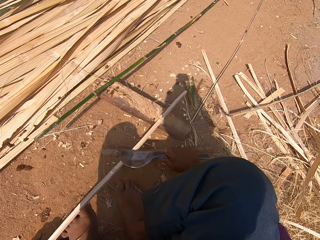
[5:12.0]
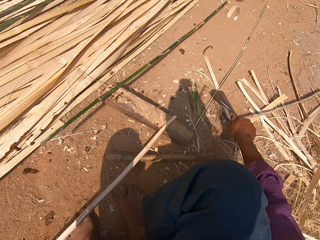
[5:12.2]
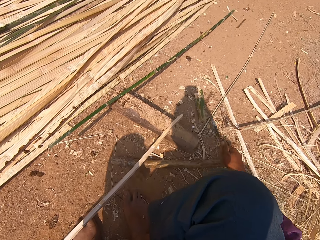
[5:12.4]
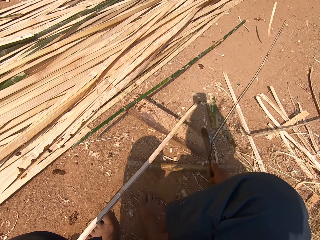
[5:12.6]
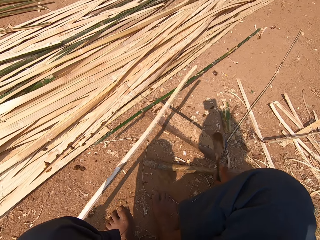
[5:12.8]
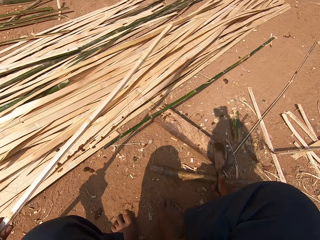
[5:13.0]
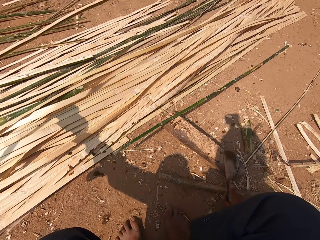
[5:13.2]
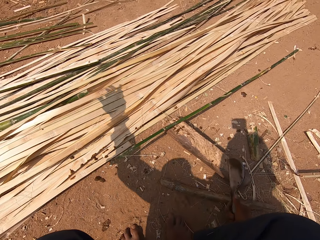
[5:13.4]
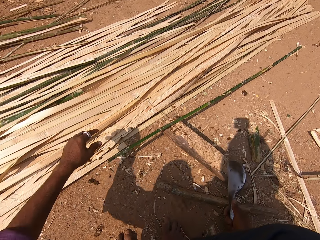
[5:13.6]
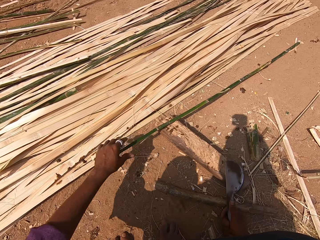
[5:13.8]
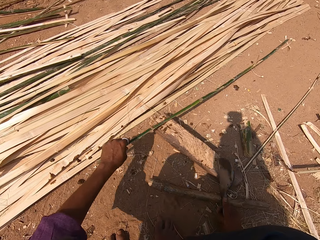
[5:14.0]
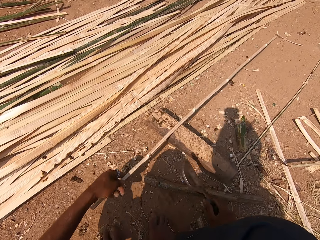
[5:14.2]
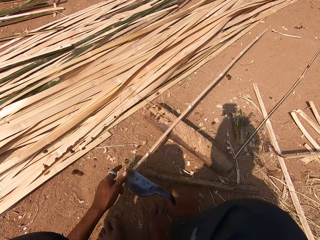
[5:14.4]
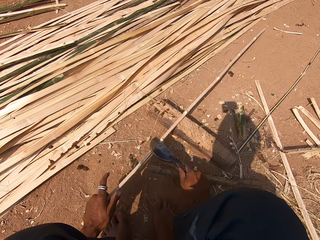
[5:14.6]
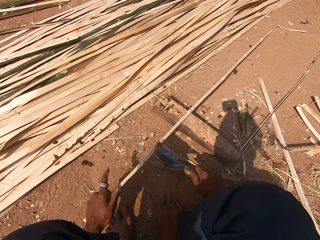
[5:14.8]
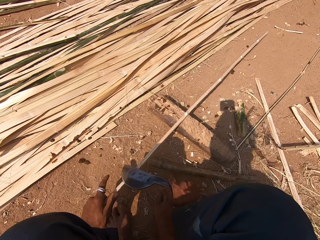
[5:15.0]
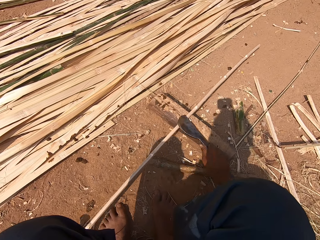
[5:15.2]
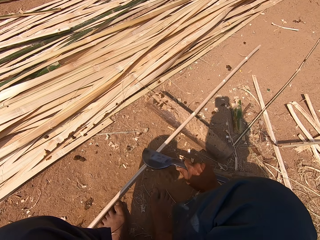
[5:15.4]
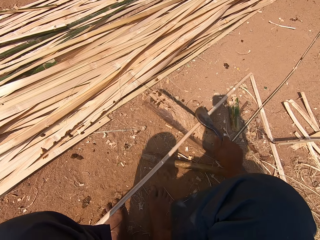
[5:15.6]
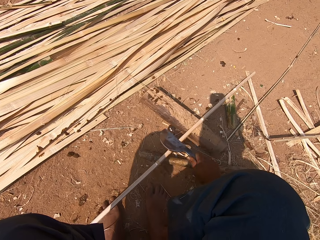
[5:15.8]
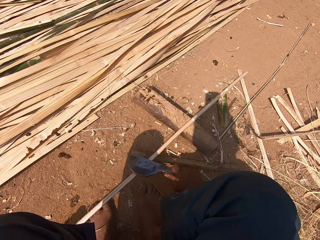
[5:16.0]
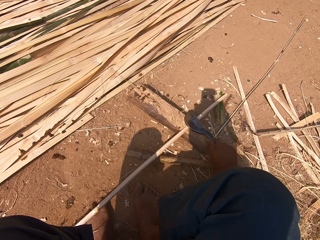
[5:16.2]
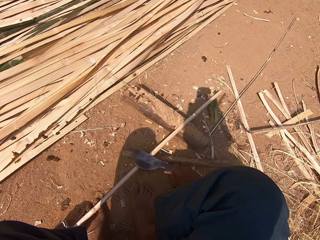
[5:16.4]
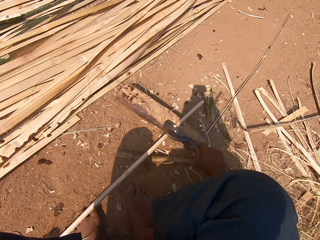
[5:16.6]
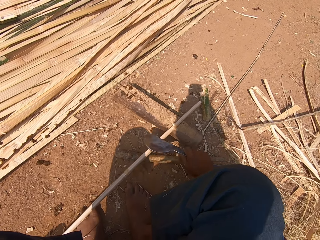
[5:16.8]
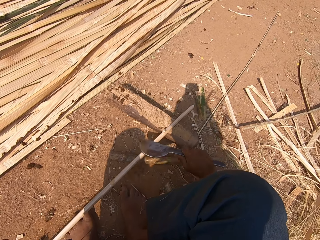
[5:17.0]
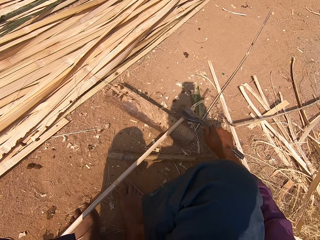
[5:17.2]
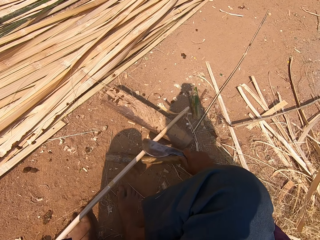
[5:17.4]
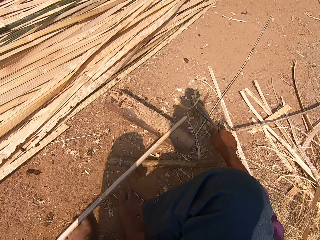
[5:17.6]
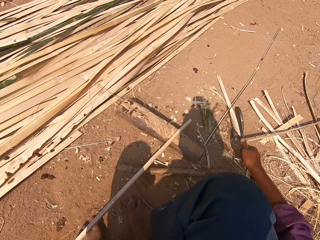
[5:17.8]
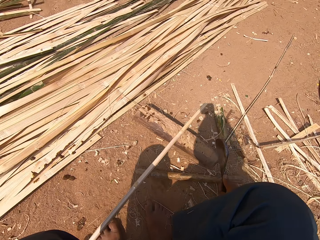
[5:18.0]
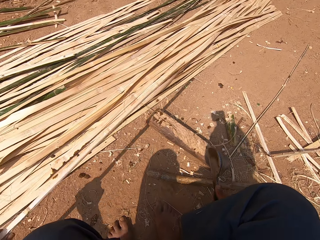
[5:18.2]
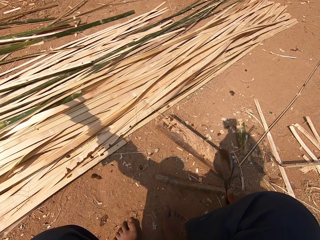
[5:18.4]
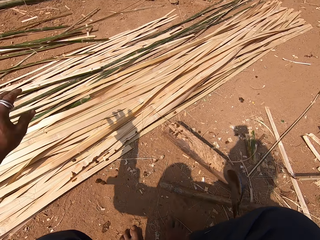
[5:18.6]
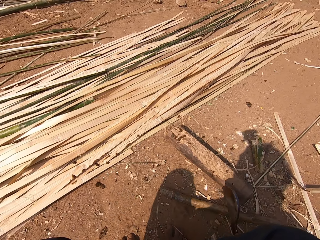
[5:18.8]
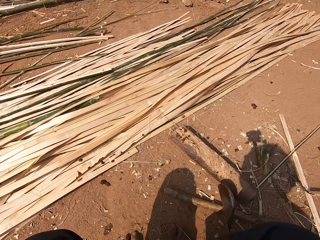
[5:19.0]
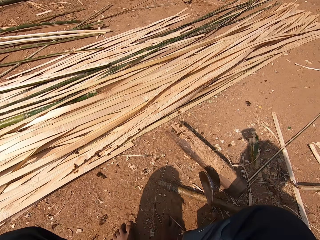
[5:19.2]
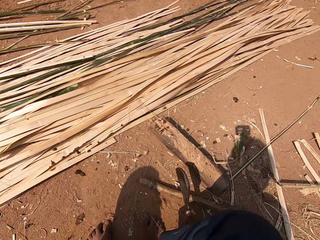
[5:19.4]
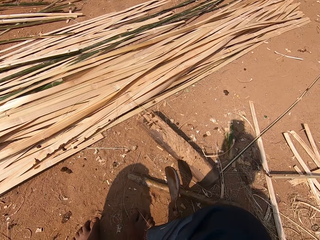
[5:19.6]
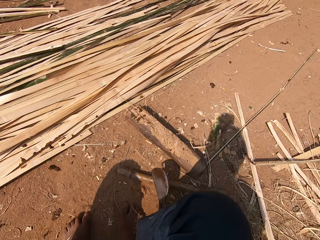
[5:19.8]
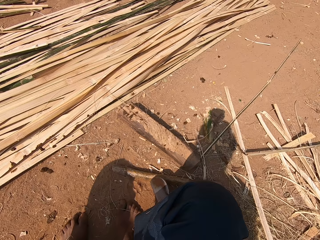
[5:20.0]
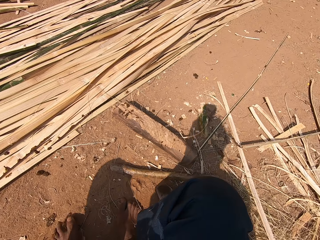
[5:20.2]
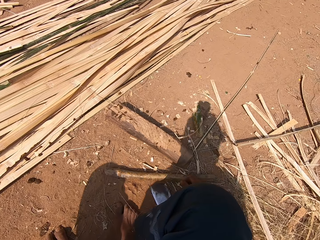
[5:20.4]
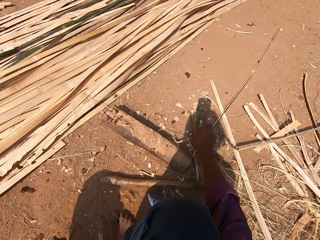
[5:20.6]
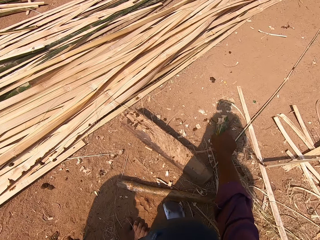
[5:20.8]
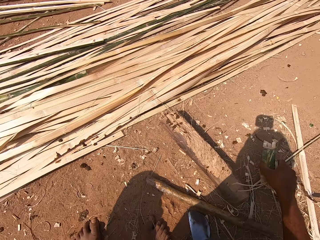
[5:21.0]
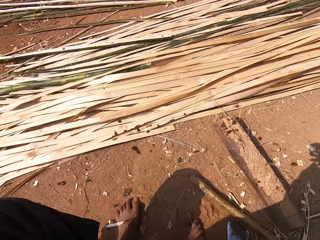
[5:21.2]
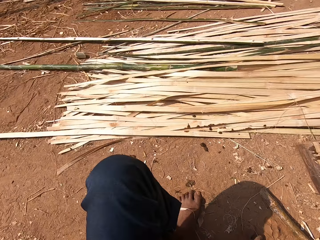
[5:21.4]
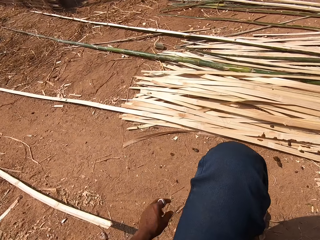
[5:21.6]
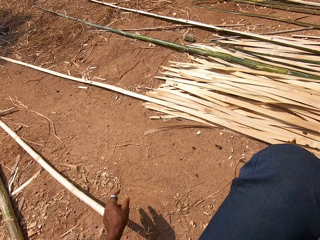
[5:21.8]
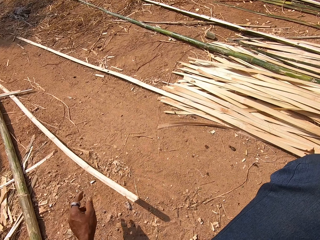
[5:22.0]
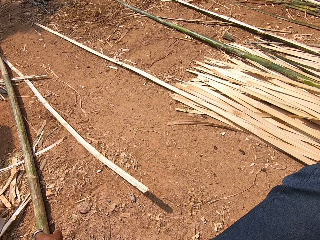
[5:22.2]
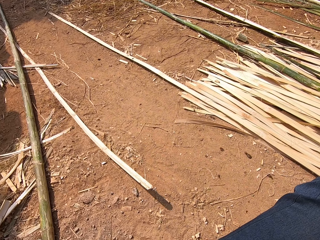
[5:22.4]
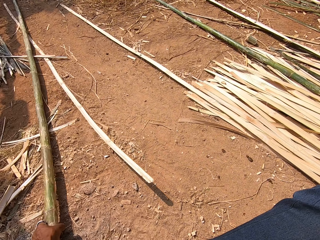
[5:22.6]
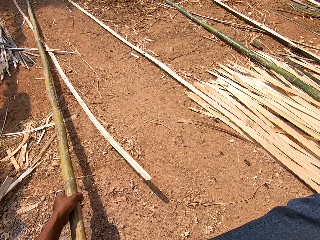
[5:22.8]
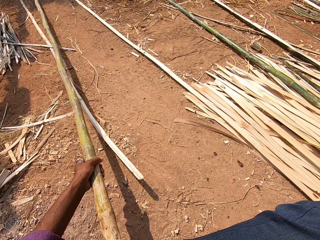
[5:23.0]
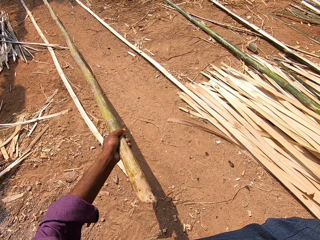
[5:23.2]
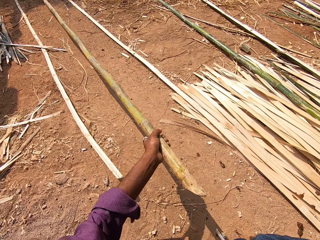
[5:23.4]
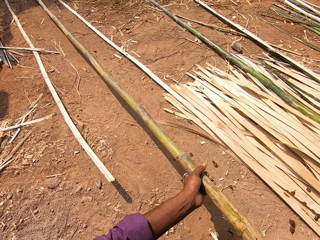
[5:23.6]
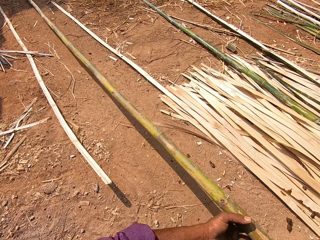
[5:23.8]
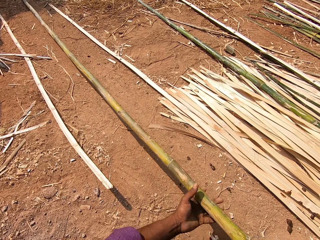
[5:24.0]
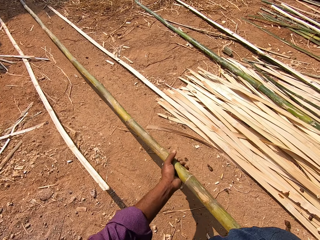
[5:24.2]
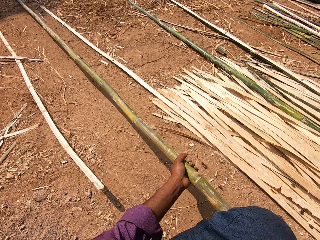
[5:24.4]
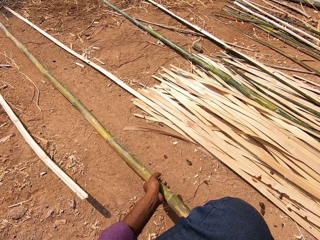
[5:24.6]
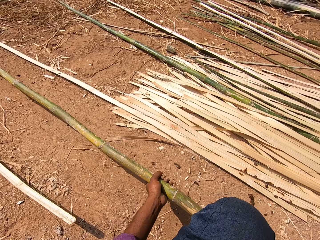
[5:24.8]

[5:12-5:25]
The camera wearer throws the bamboo stick with the rest. They pick up a bamboo stick. They smoothen the bamboo stick. They peel the bamboo. They throw the bamboo stick with the rest. They put down the machete. They move bamboo waste. They take the bamboo. They pick up a bamboo stick.

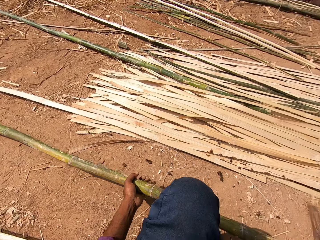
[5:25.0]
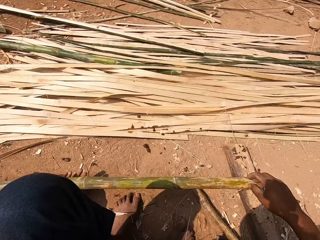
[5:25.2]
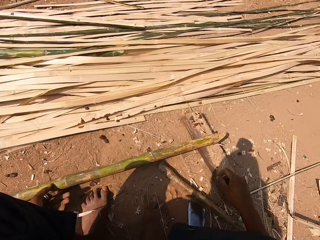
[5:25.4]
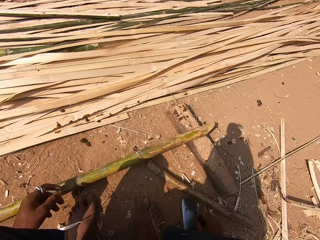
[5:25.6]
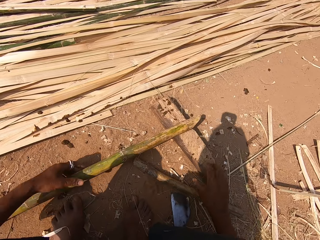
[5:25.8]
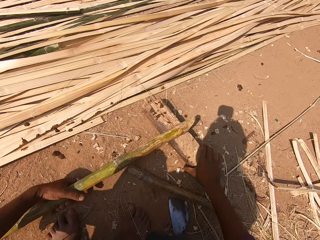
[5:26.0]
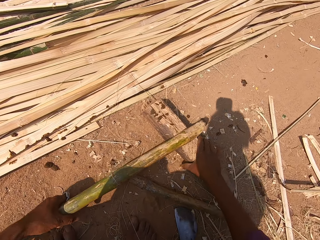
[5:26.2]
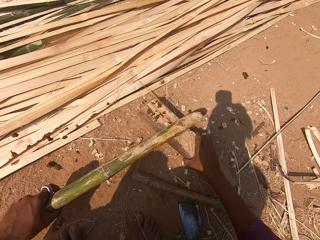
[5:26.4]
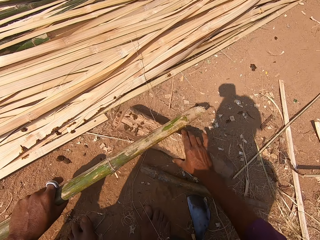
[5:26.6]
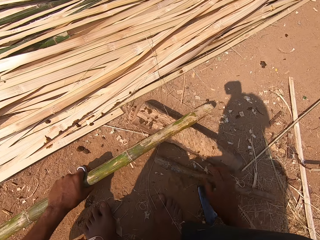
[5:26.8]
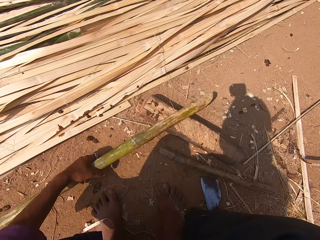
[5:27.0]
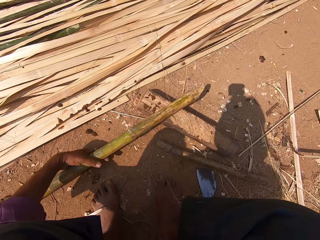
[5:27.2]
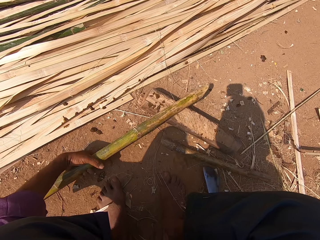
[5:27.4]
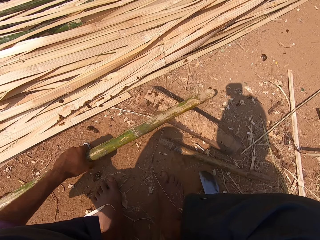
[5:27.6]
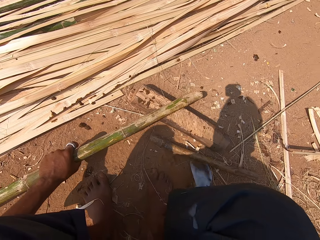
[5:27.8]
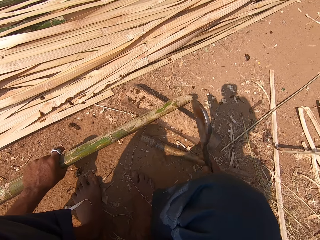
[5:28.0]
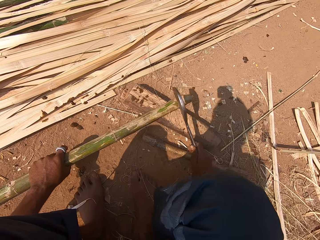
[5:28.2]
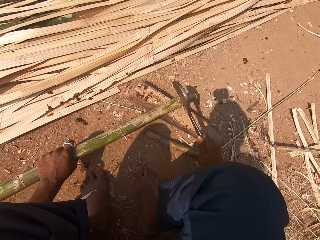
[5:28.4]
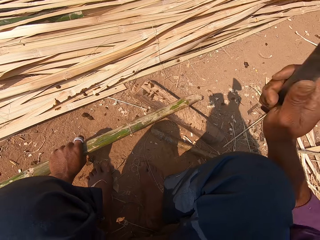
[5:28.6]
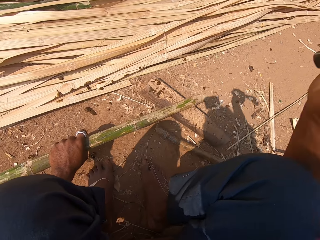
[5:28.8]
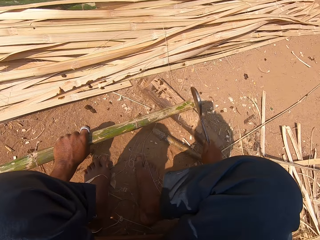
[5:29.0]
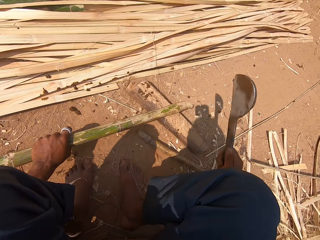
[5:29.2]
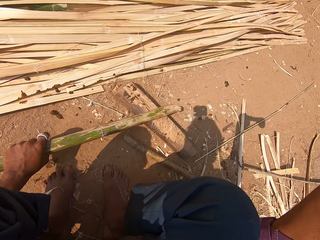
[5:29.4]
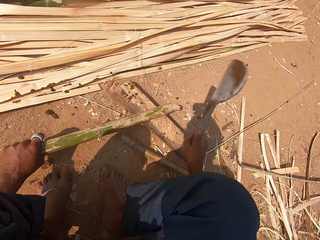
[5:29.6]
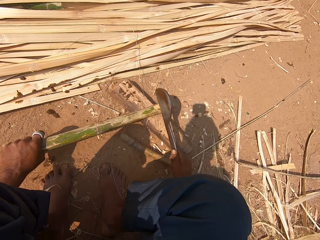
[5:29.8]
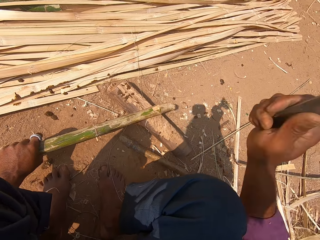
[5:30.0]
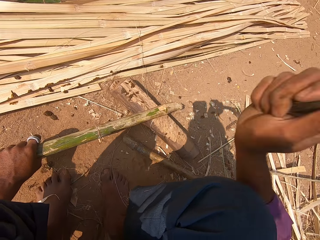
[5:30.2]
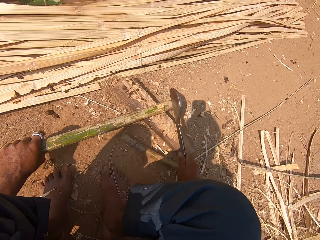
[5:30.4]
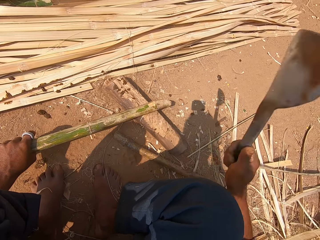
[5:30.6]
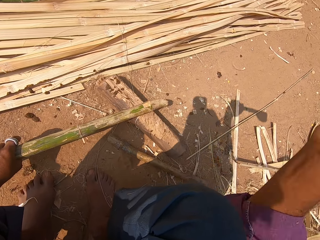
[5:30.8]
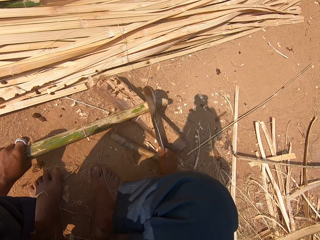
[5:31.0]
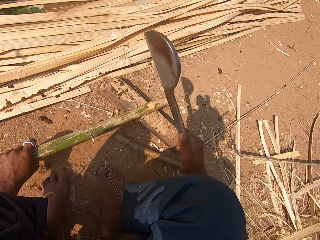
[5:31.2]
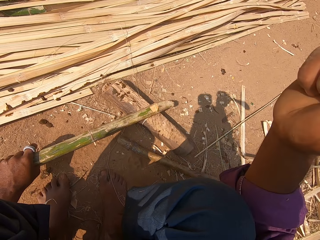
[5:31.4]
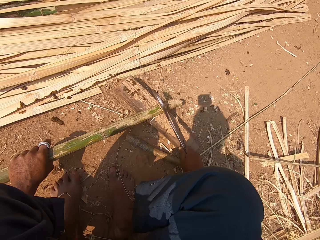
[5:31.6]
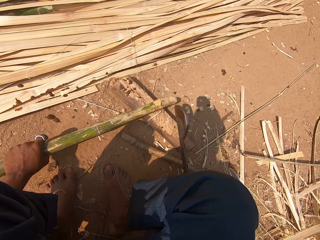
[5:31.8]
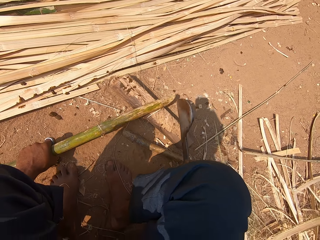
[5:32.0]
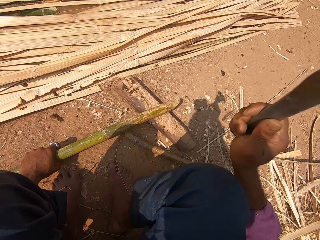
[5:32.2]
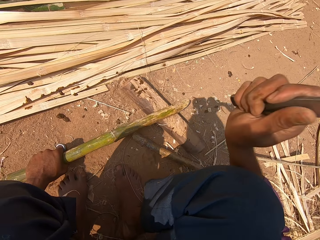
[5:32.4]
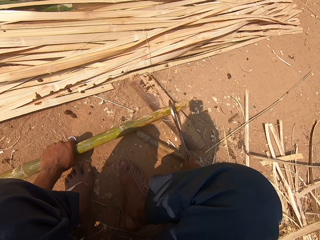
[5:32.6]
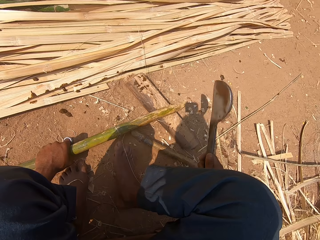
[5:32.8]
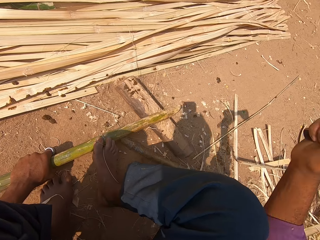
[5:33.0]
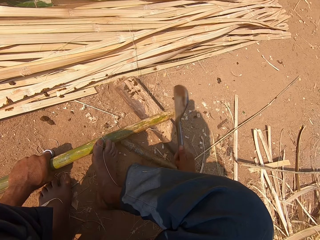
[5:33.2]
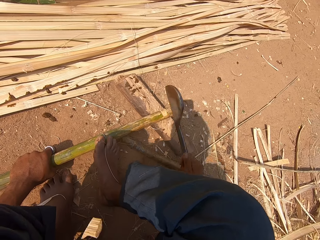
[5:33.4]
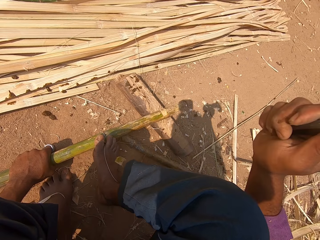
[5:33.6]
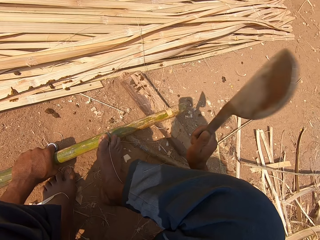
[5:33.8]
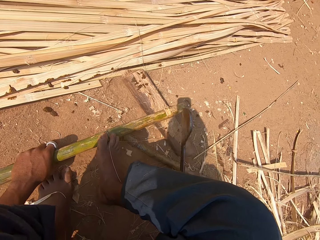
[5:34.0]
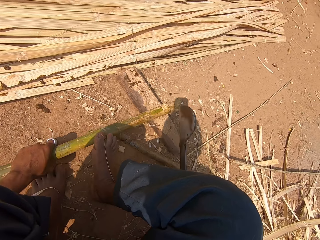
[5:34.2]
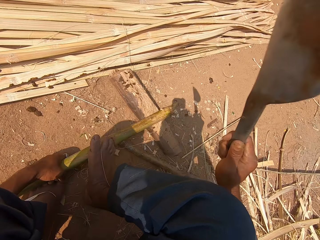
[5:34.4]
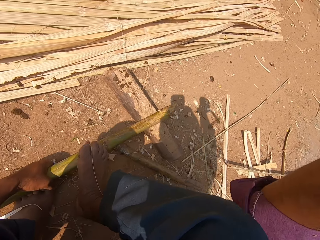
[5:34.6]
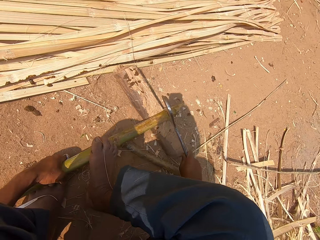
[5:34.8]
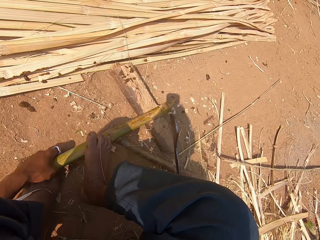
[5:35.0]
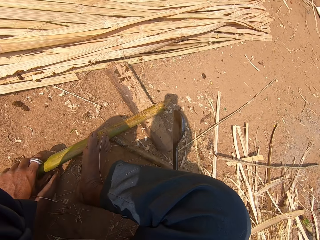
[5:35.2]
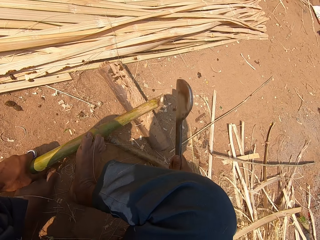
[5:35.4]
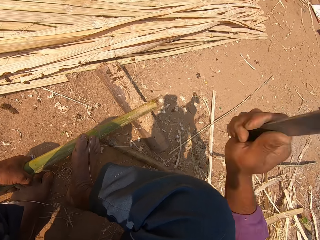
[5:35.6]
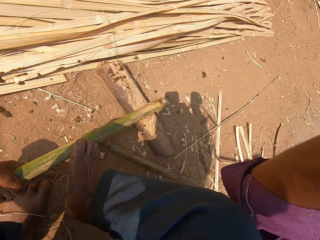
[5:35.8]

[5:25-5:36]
The camera wearer puts the bamboo stick on a log. They move the log. They take the machete or tool. They cut the bamboo stick with the tool.
